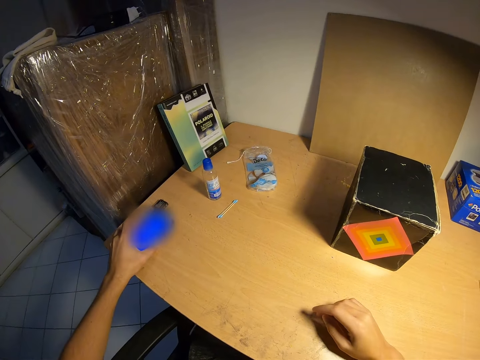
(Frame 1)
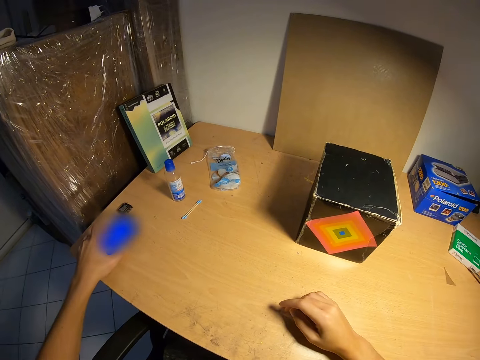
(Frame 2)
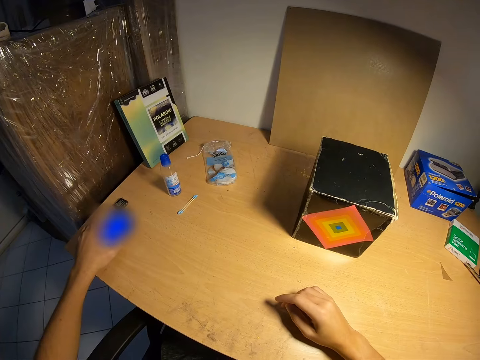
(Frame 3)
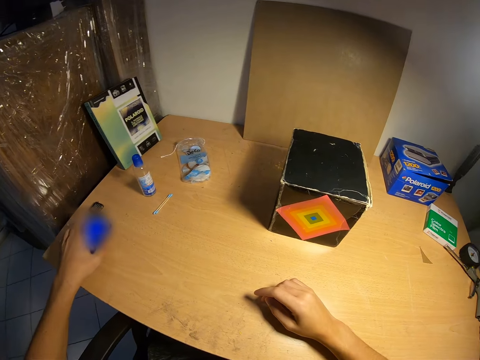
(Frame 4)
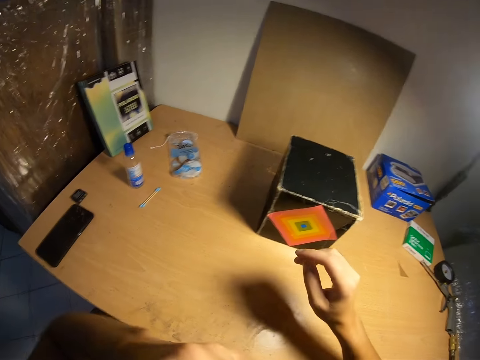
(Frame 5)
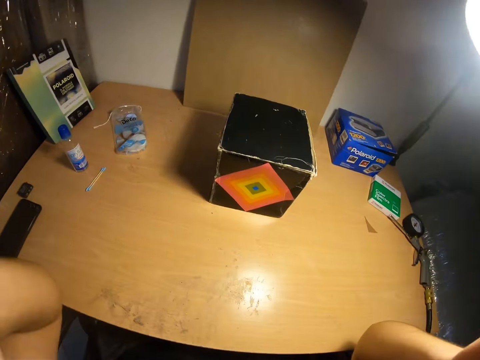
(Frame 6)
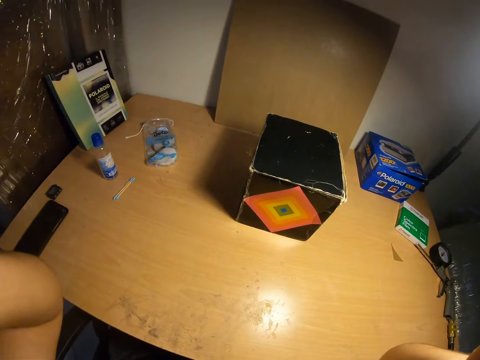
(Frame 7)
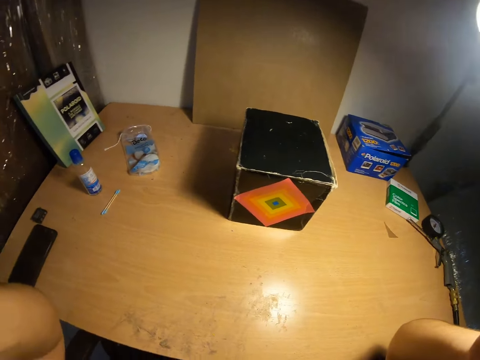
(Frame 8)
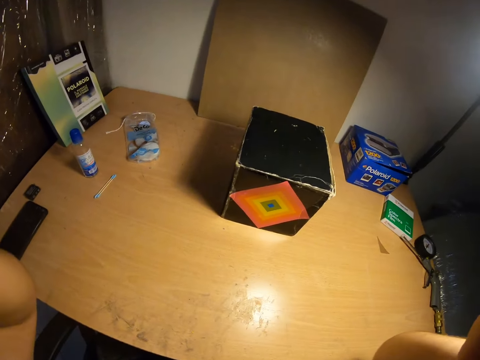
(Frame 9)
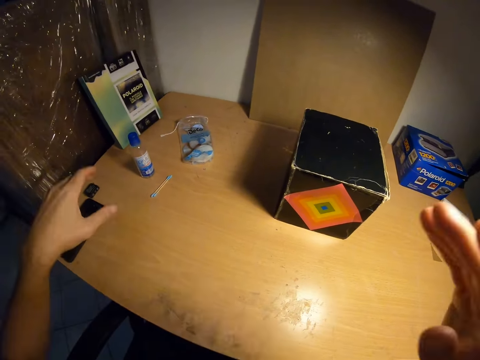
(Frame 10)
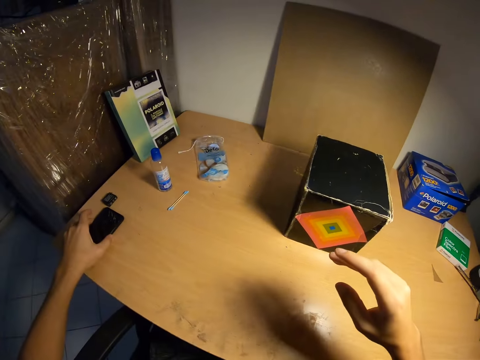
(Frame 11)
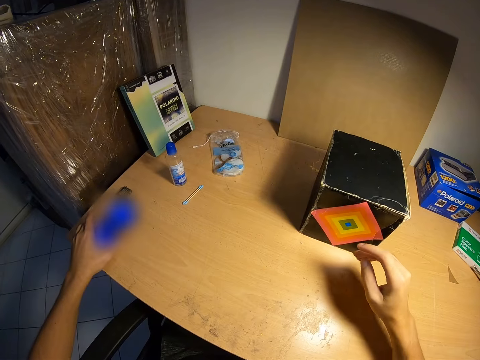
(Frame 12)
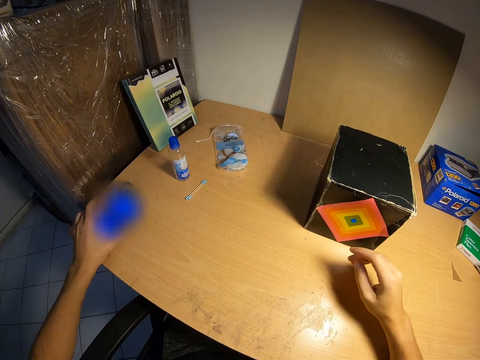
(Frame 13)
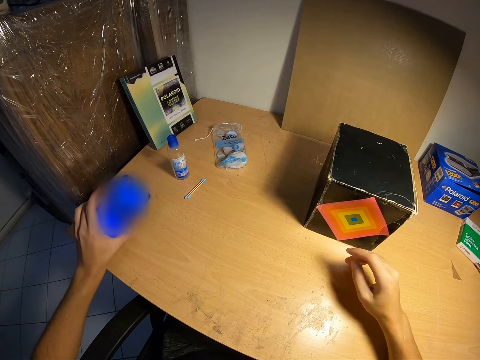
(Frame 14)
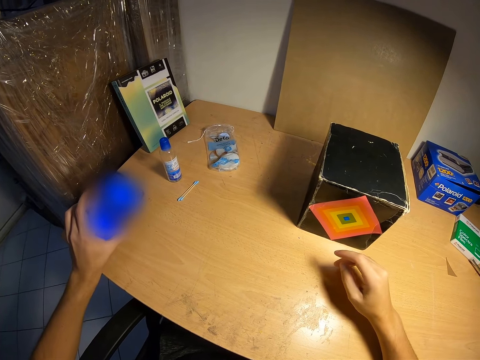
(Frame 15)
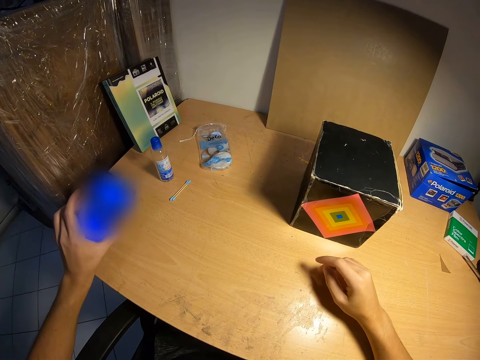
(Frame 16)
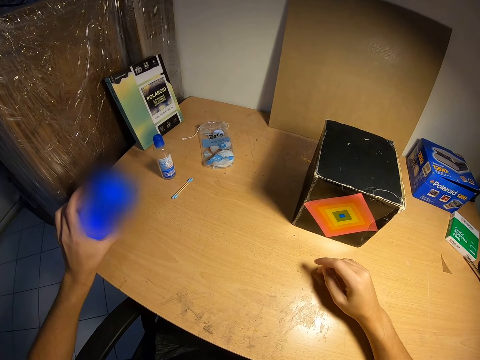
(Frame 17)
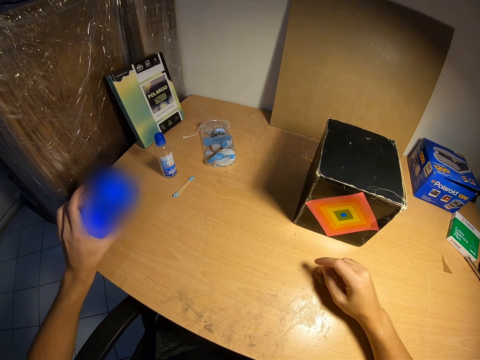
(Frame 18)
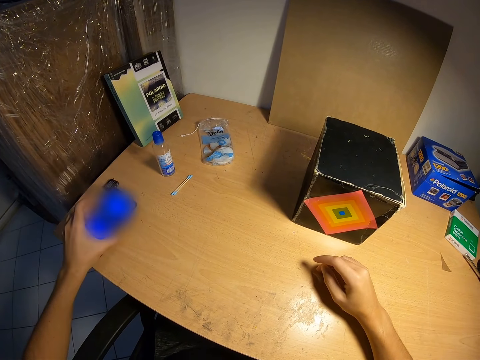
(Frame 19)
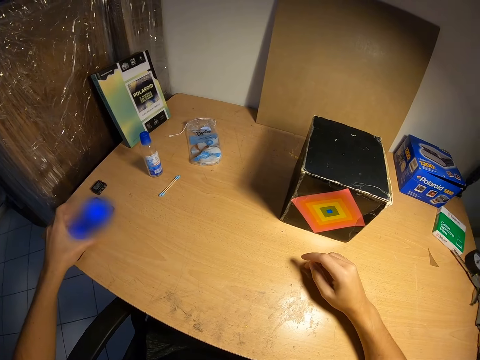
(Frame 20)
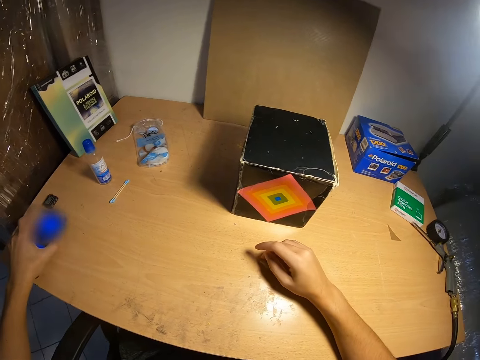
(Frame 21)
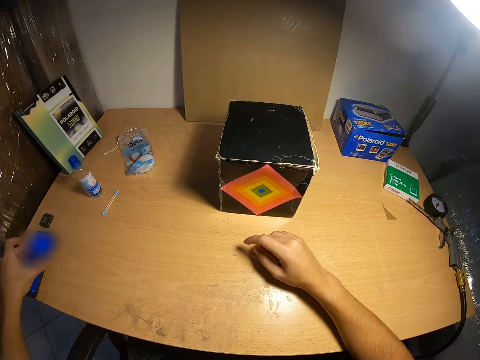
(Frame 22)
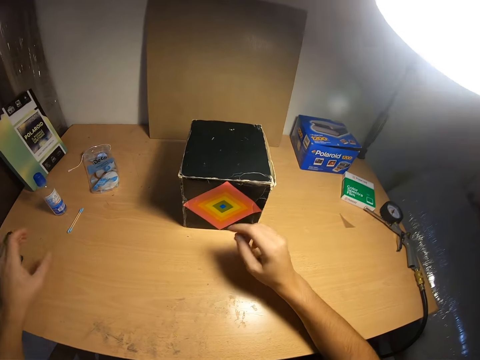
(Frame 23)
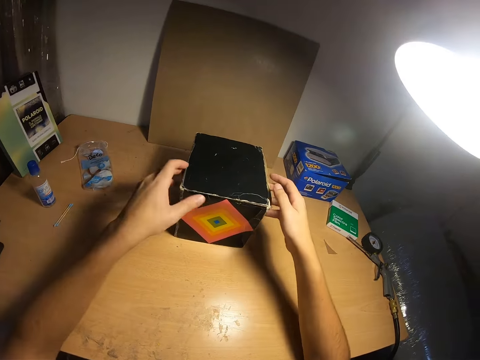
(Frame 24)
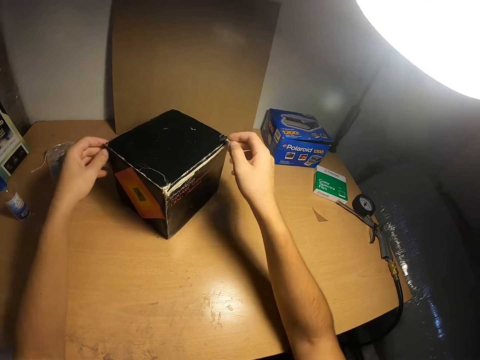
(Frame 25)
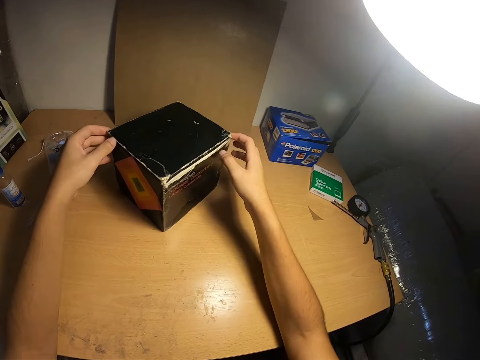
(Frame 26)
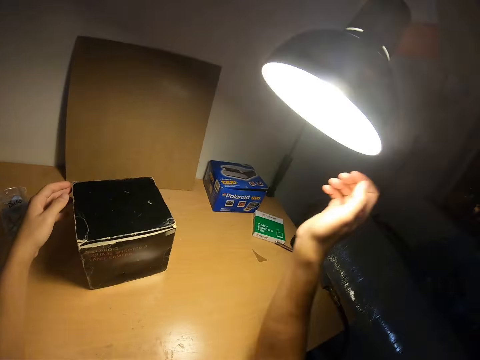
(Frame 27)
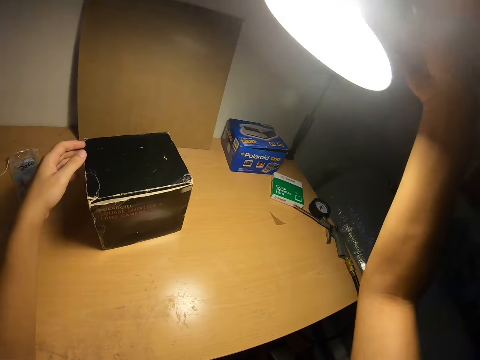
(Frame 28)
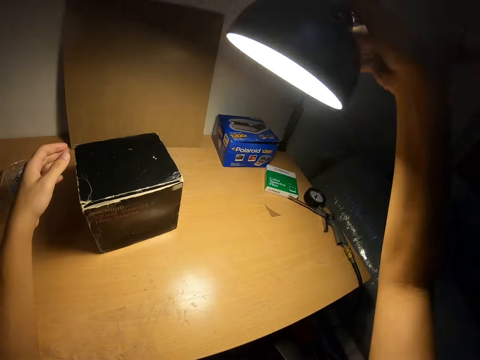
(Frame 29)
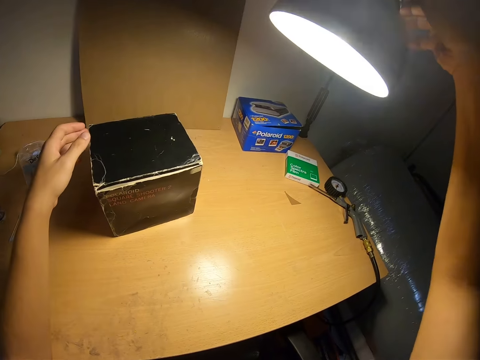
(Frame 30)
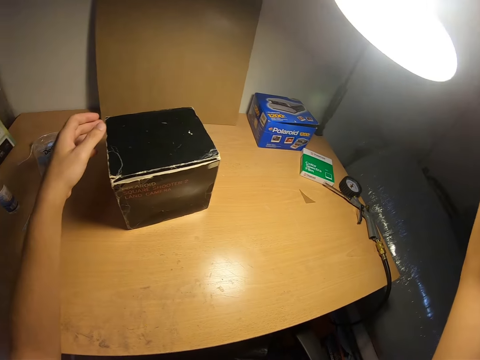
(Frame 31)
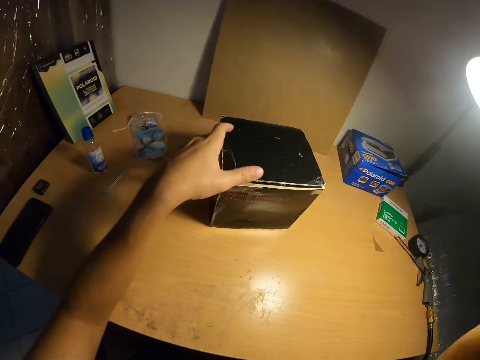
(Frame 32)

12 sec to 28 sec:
The camera wearer adjusts the camera. They raise their hands. They lift the phone from the table. They put the phone on the table. They turn the box. They move the box on the table. They adjust the table lamp.

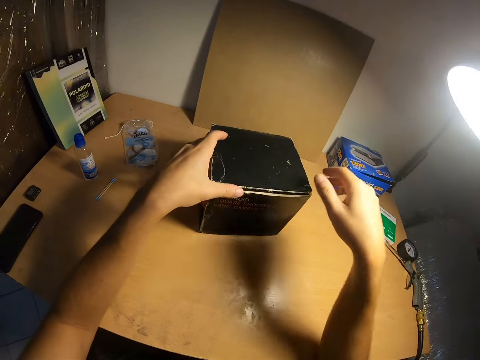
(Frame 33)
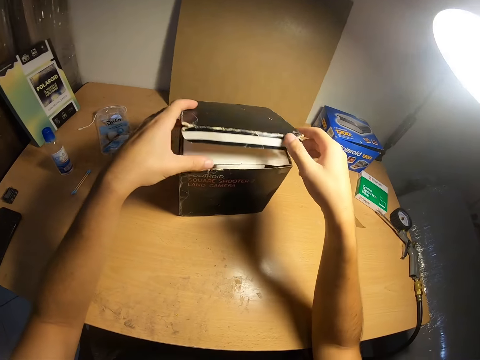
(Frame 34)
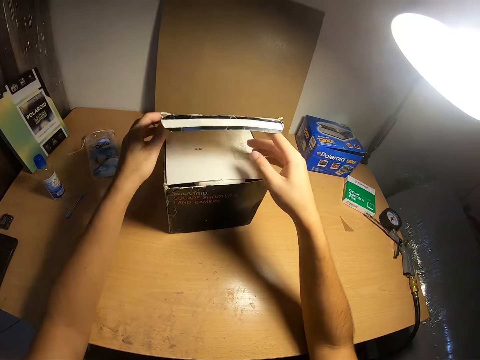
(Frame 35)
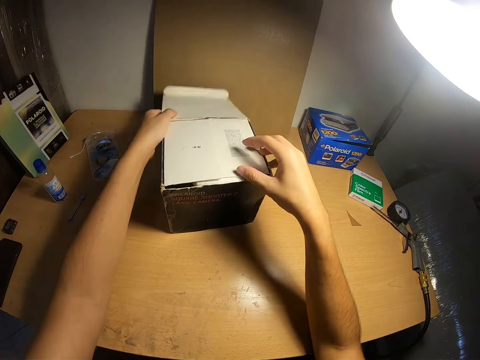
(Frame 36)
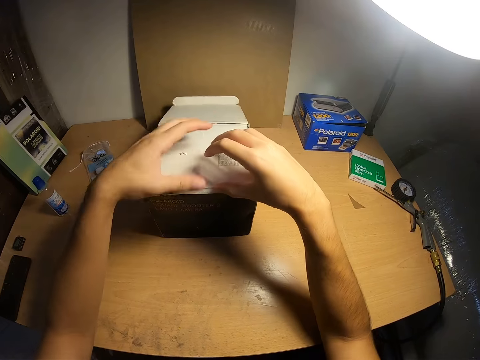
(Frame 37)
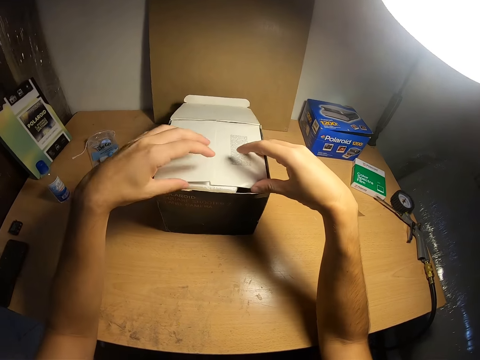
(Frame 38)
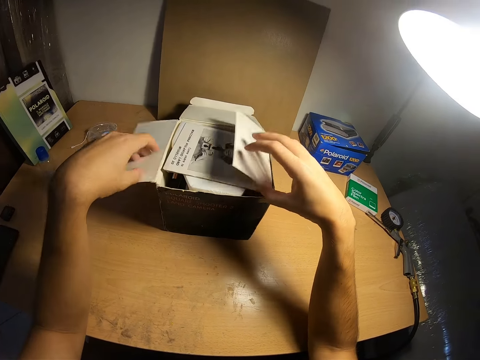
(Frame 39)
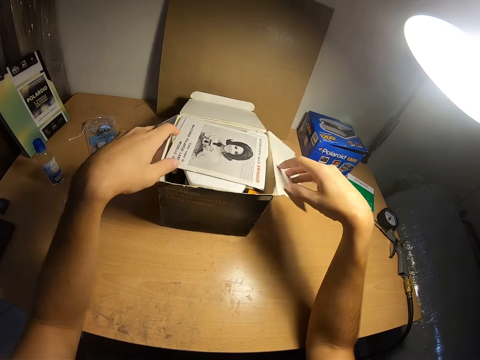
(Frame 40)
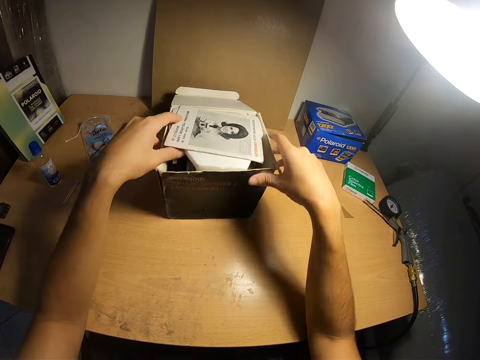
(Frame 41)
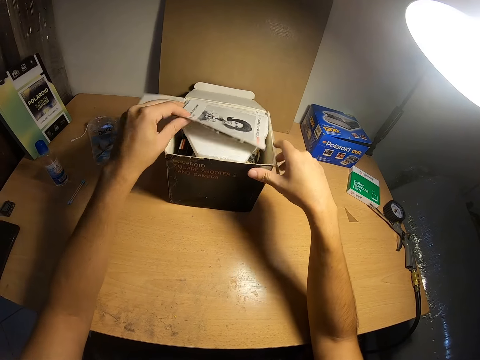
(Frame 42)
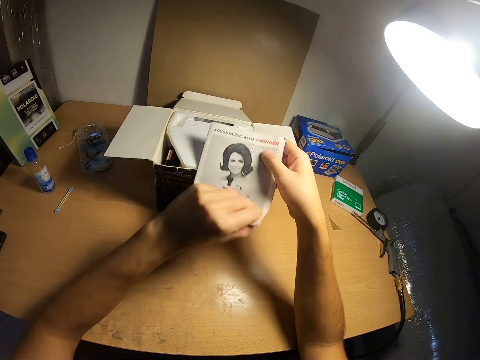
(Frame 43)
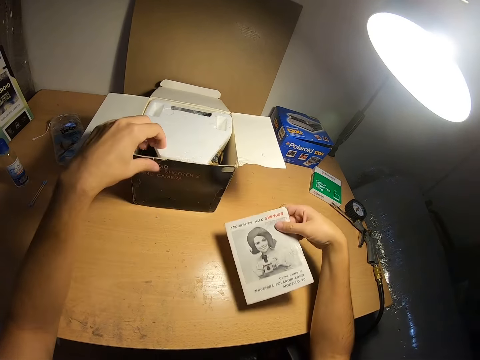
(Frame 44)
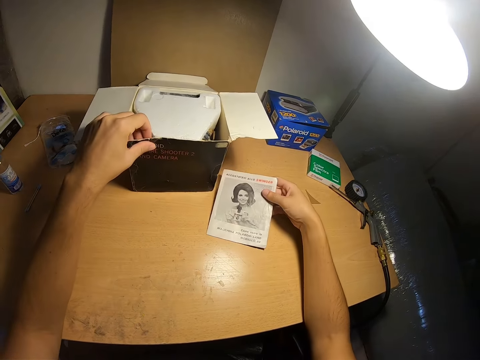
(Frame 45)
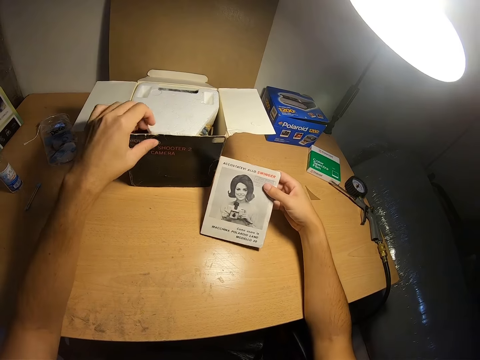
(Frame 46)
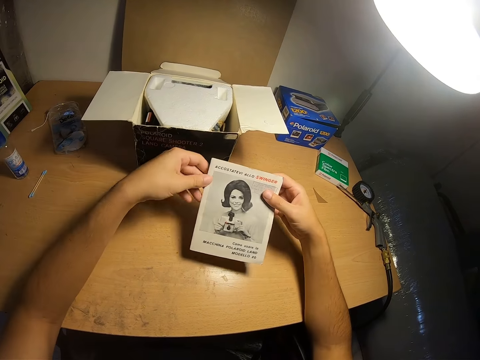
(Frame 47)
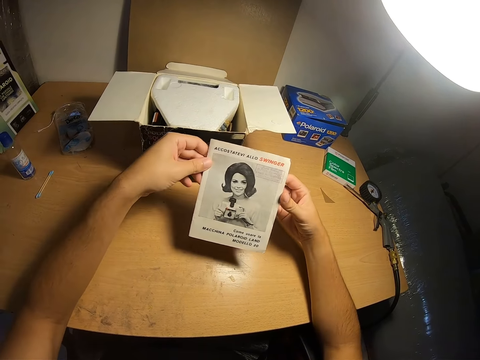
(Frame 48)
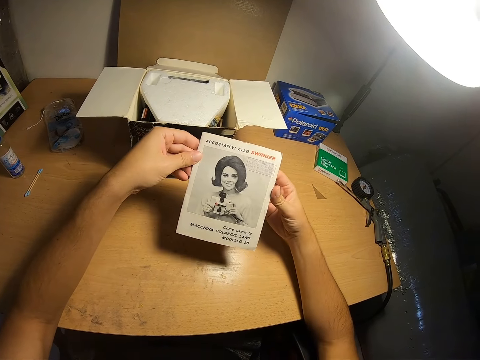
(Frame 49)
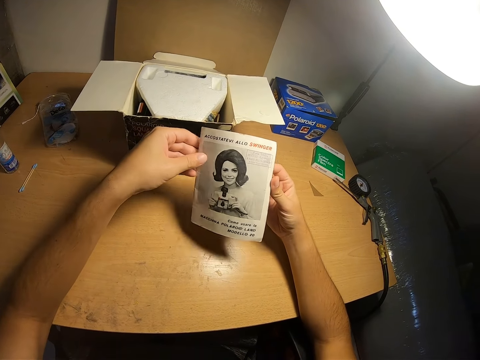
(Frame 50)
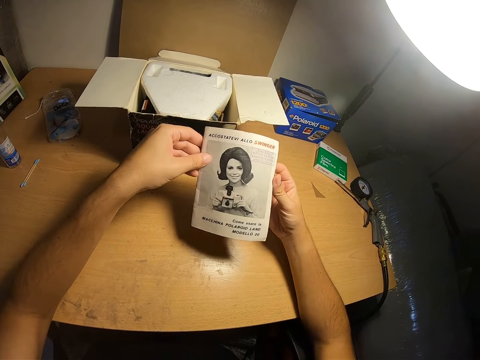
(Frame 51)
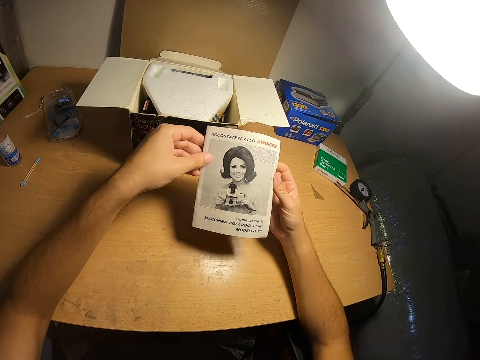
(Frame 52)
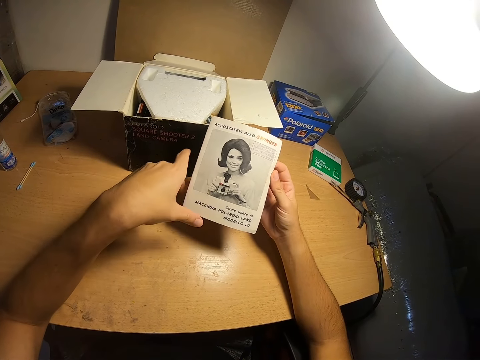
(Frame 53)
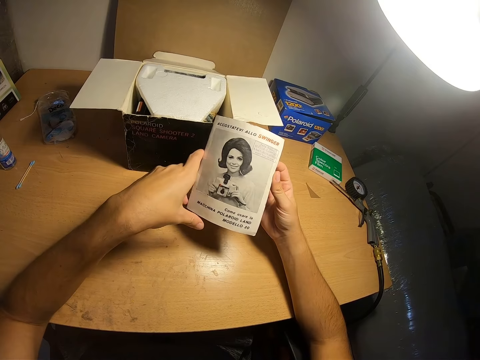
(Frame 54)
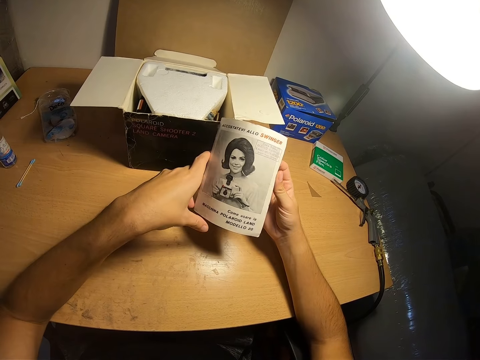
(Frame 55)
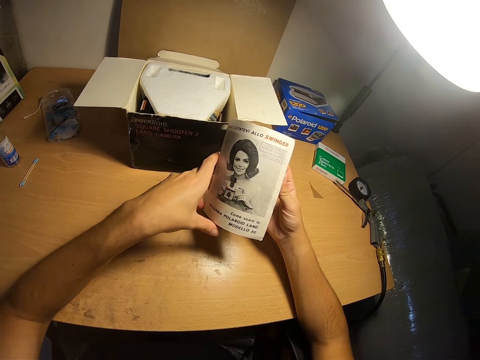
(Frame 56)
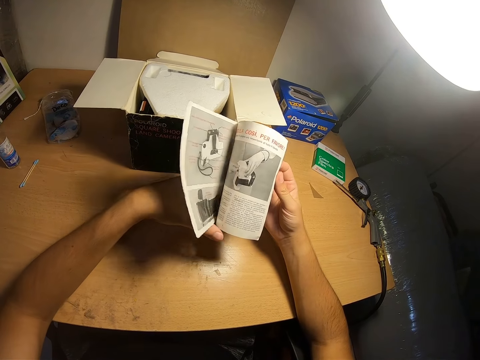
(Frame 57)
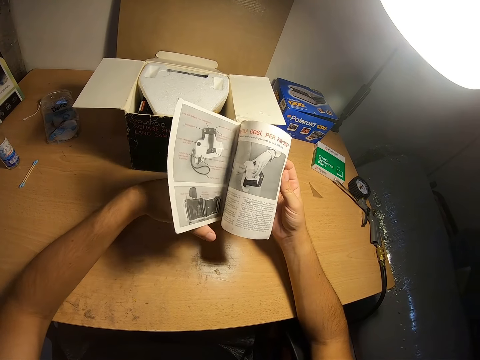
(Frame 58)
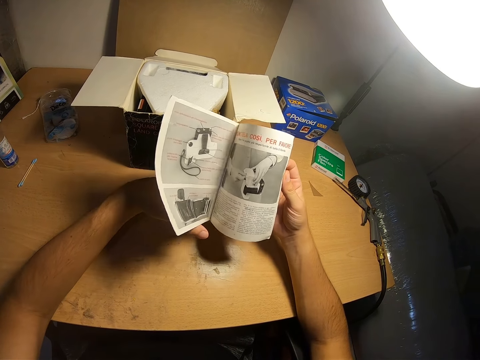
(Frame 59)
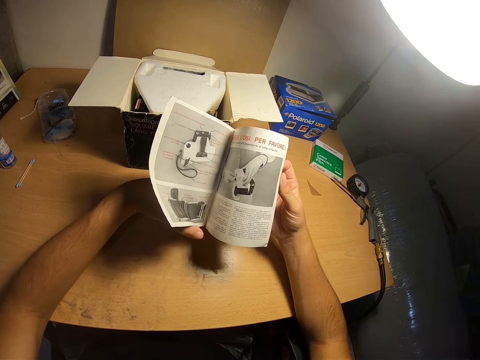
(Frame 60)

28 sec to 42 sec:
The camera wearer opens the box. They remove the manual or book from the box. They read the manual. They open the book.
